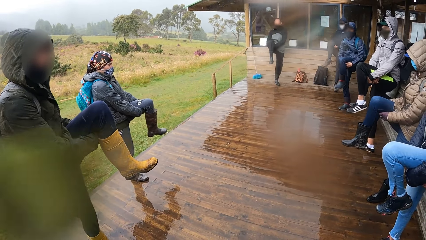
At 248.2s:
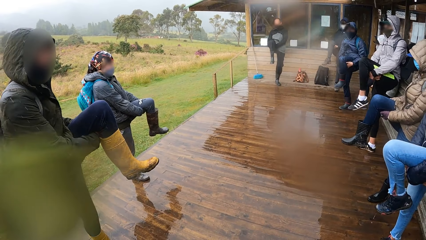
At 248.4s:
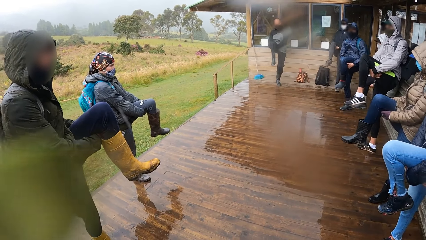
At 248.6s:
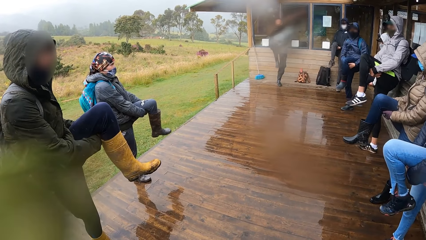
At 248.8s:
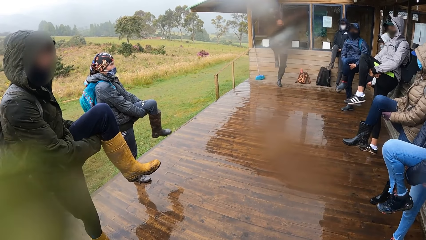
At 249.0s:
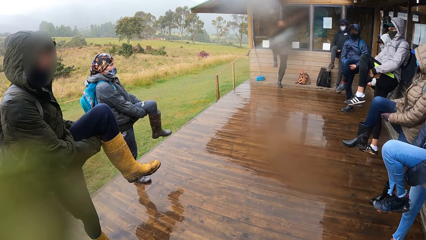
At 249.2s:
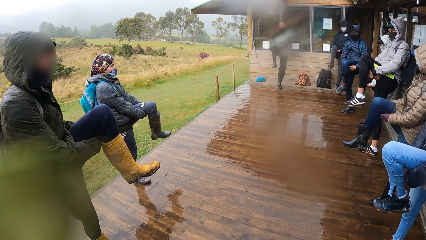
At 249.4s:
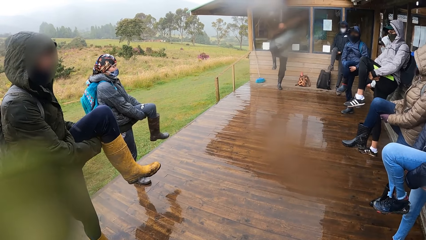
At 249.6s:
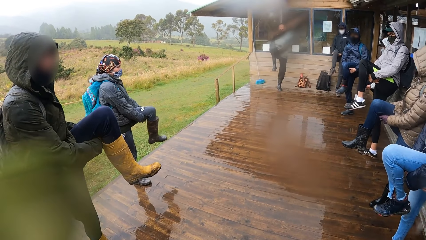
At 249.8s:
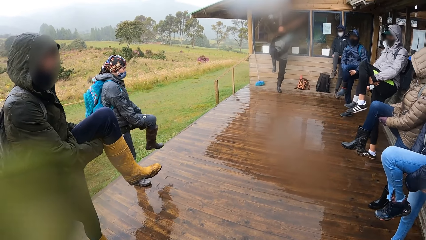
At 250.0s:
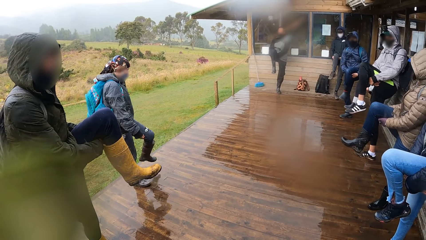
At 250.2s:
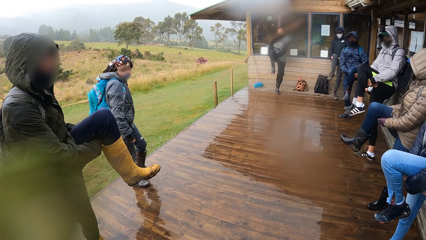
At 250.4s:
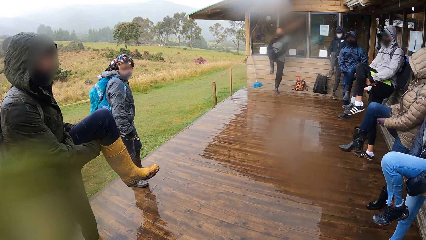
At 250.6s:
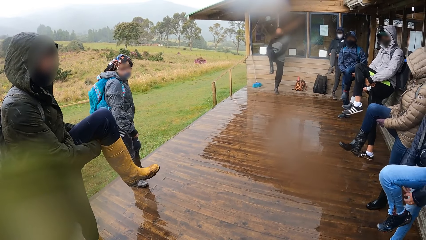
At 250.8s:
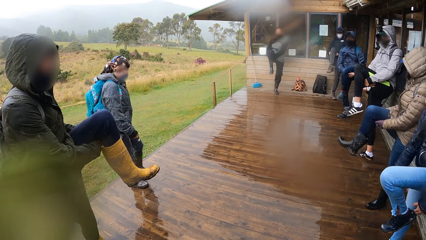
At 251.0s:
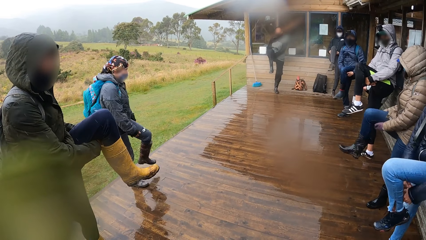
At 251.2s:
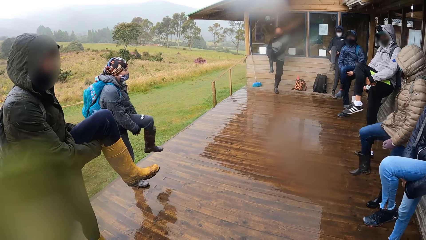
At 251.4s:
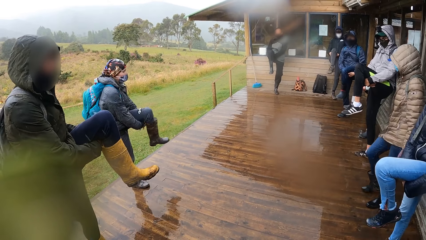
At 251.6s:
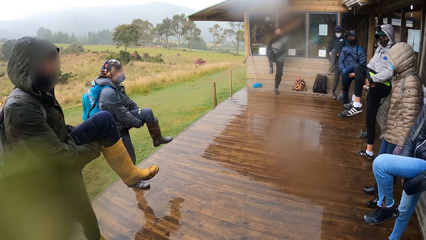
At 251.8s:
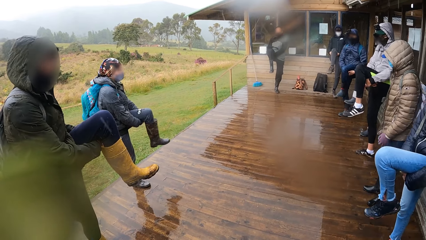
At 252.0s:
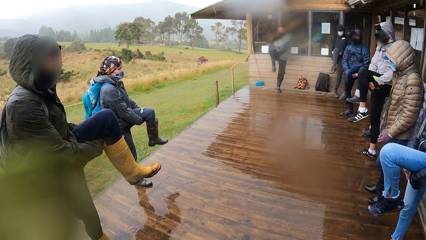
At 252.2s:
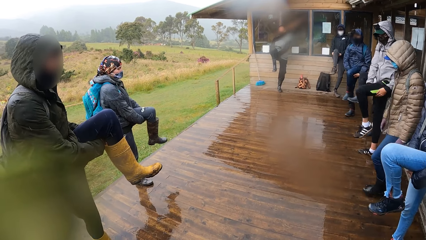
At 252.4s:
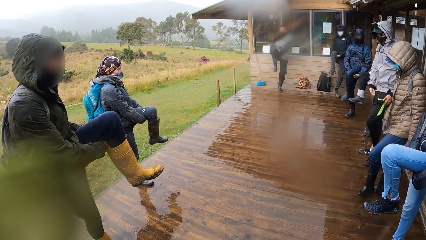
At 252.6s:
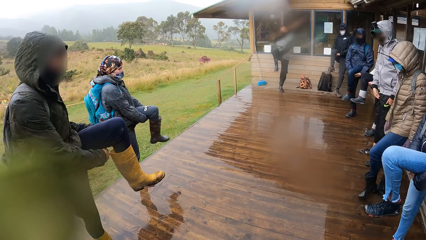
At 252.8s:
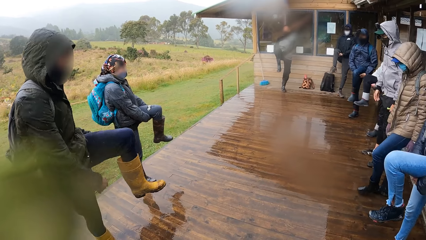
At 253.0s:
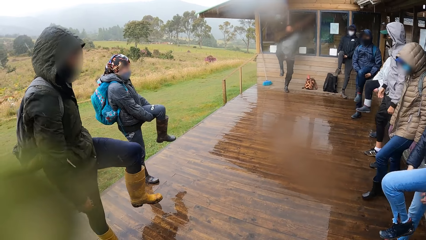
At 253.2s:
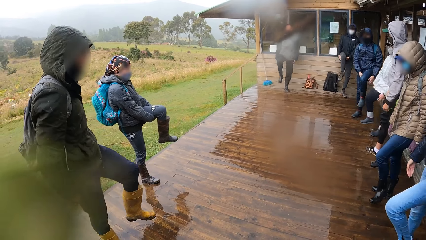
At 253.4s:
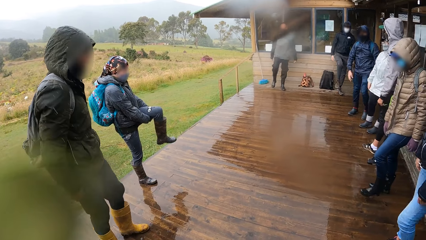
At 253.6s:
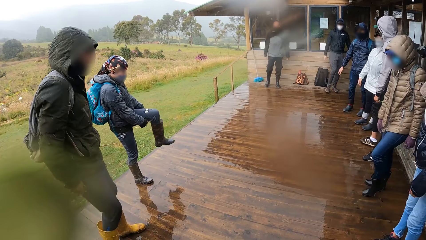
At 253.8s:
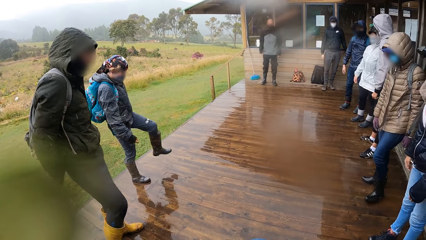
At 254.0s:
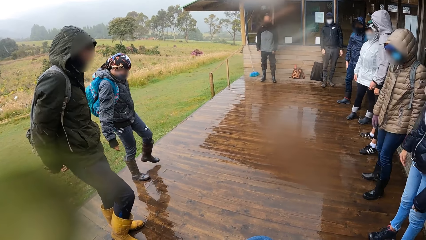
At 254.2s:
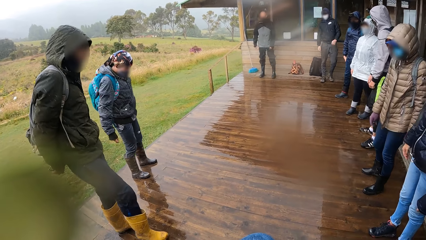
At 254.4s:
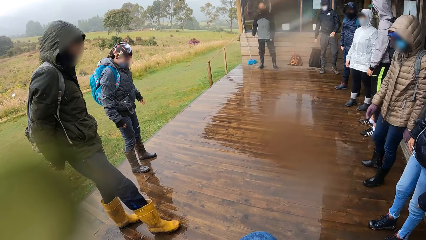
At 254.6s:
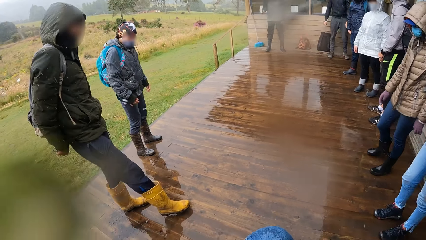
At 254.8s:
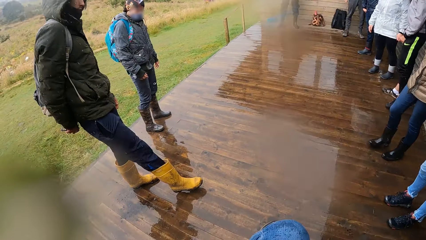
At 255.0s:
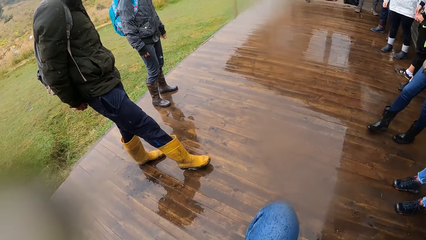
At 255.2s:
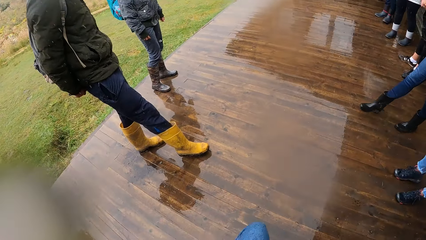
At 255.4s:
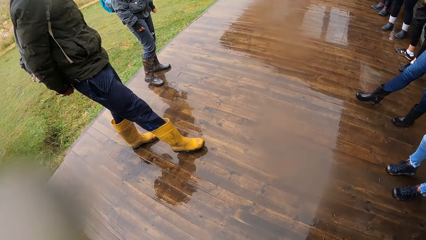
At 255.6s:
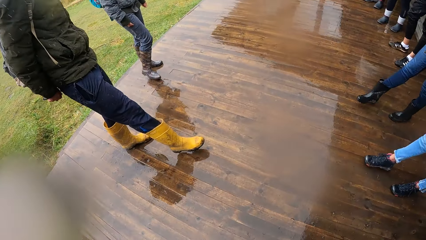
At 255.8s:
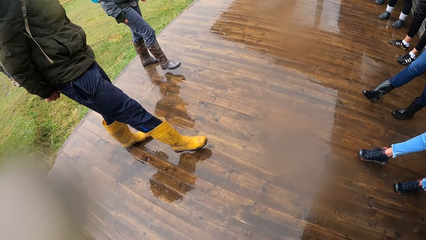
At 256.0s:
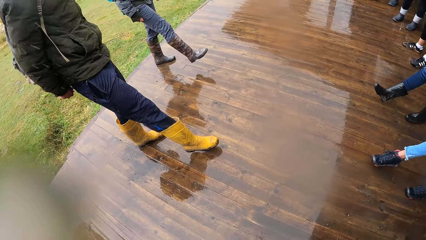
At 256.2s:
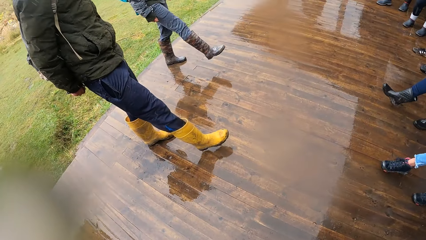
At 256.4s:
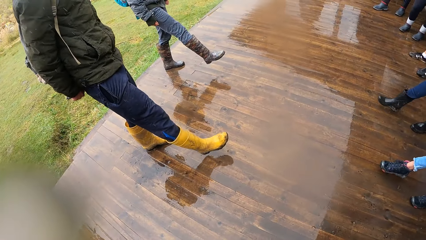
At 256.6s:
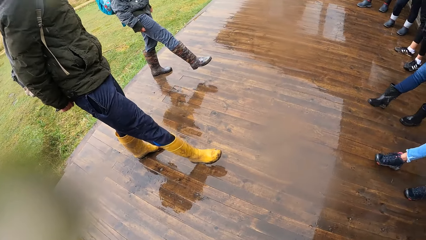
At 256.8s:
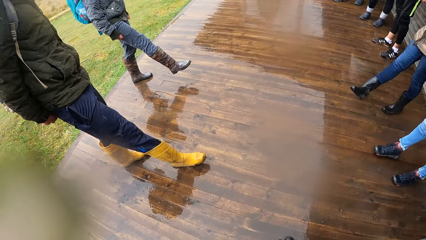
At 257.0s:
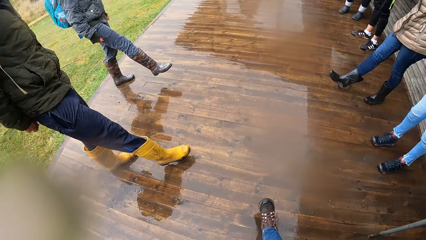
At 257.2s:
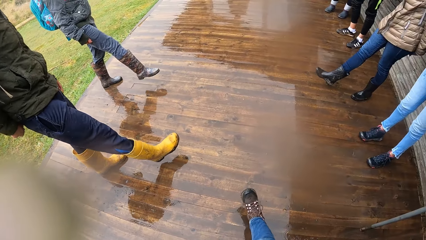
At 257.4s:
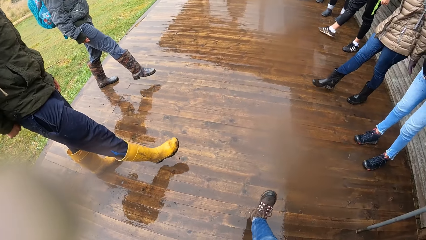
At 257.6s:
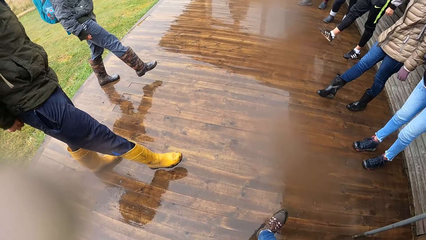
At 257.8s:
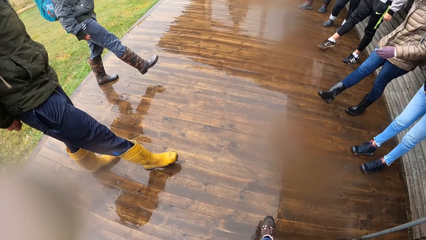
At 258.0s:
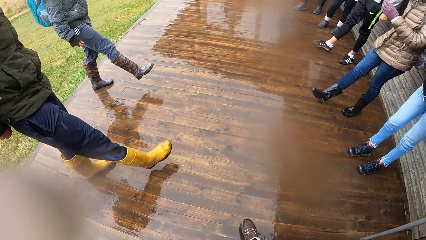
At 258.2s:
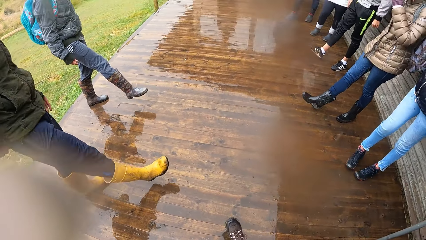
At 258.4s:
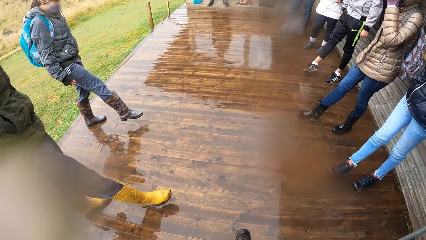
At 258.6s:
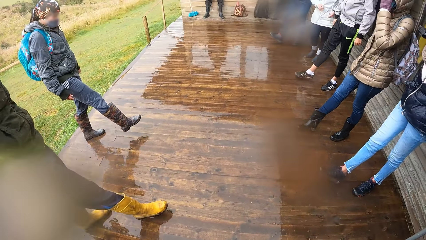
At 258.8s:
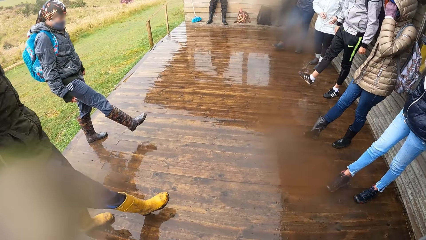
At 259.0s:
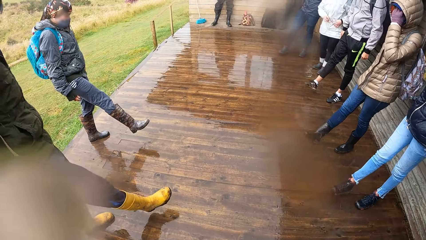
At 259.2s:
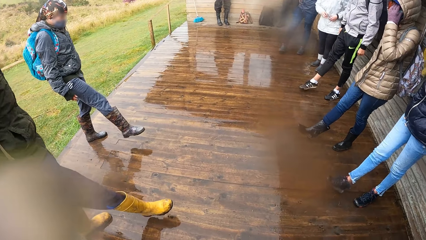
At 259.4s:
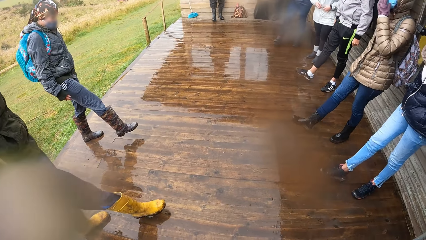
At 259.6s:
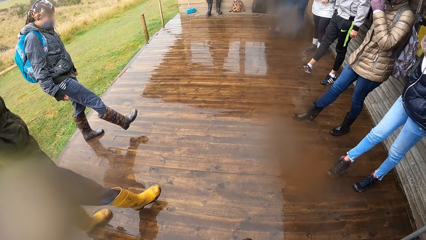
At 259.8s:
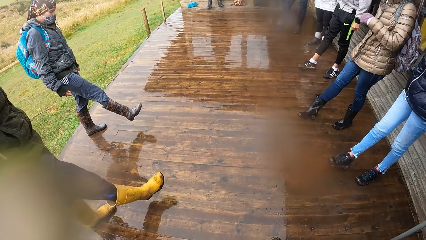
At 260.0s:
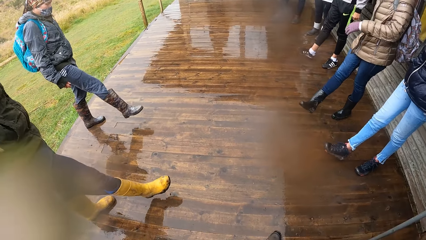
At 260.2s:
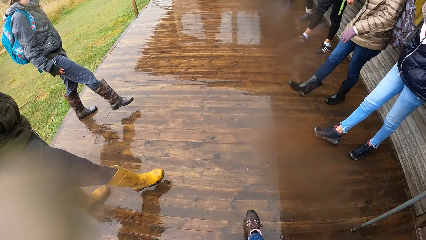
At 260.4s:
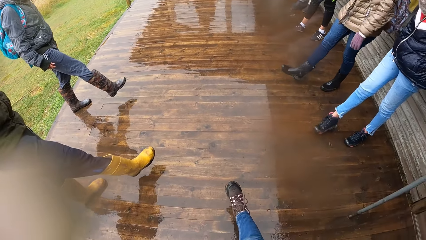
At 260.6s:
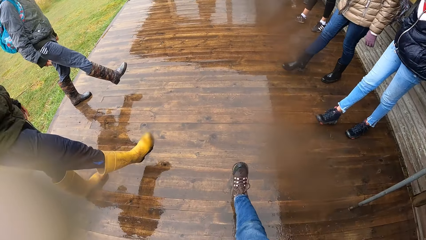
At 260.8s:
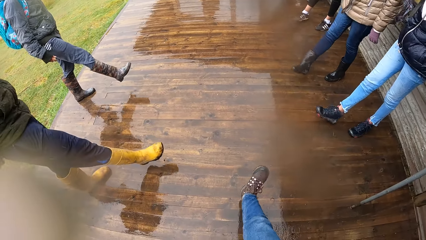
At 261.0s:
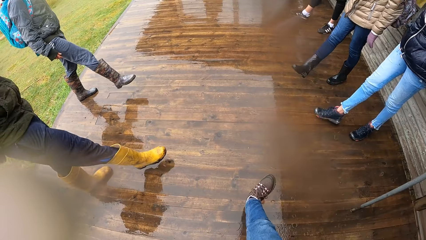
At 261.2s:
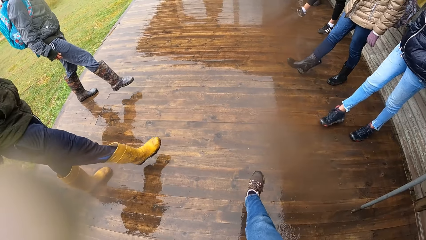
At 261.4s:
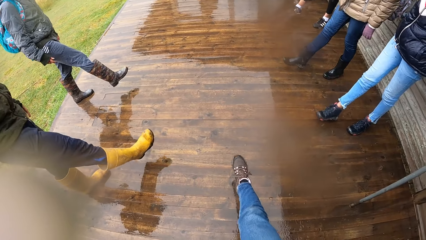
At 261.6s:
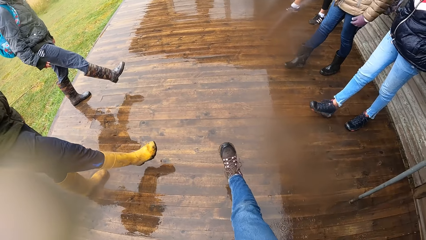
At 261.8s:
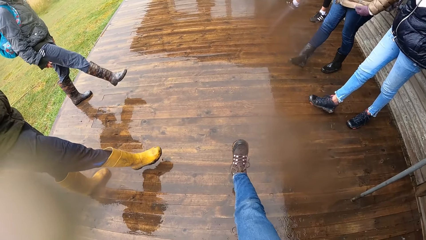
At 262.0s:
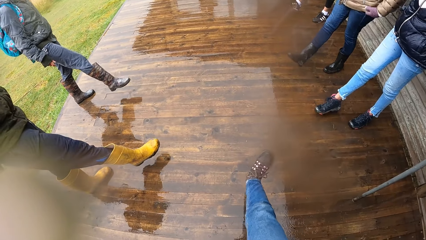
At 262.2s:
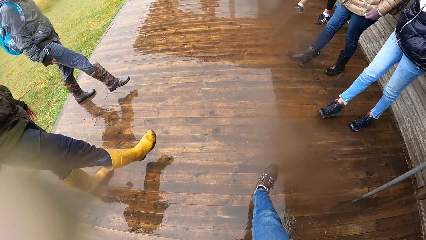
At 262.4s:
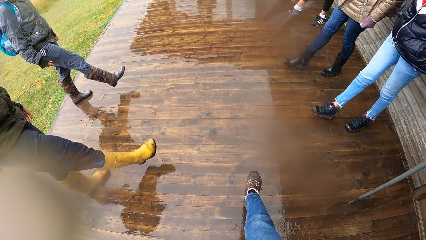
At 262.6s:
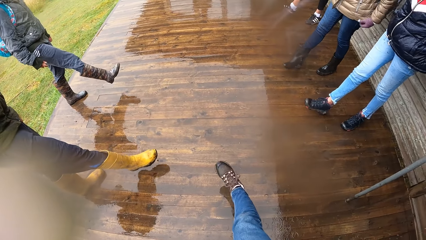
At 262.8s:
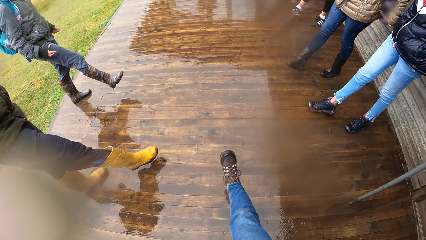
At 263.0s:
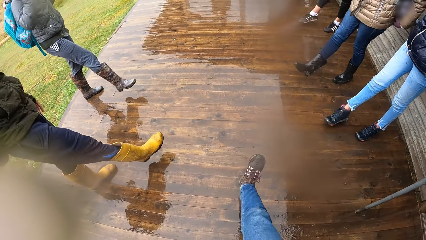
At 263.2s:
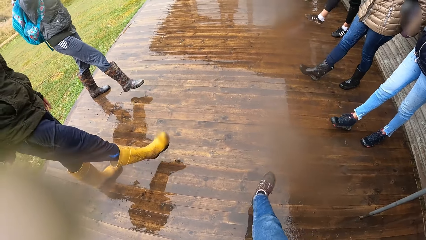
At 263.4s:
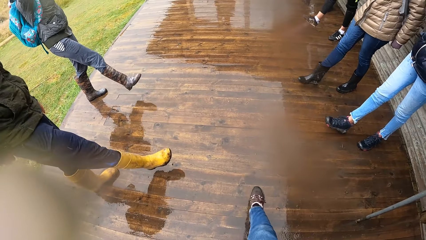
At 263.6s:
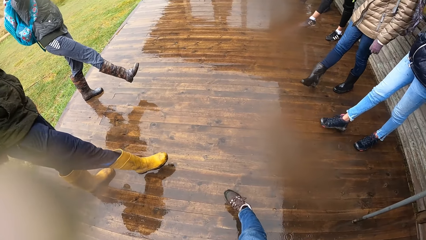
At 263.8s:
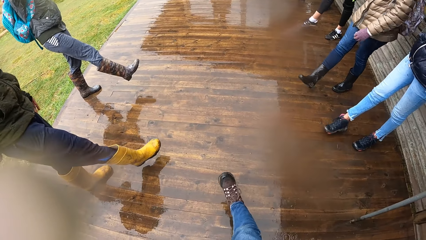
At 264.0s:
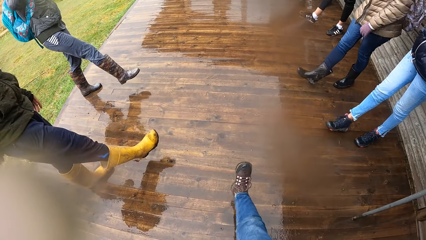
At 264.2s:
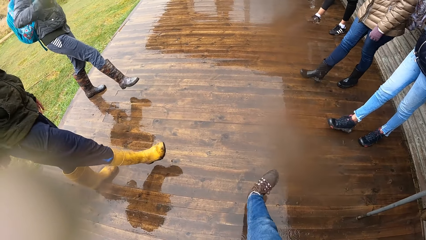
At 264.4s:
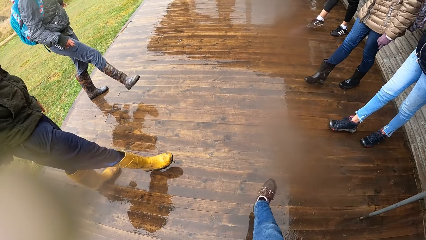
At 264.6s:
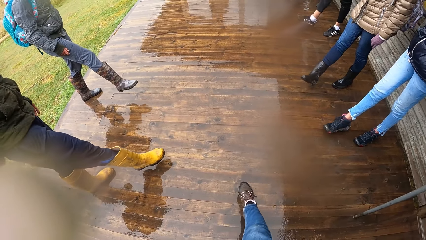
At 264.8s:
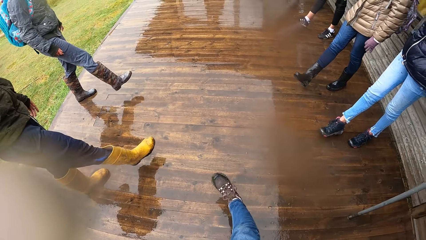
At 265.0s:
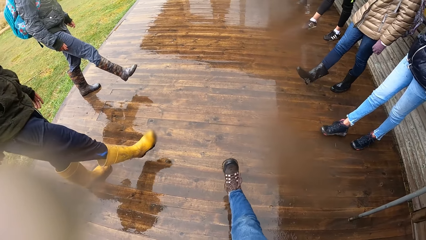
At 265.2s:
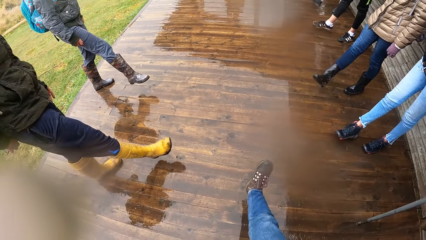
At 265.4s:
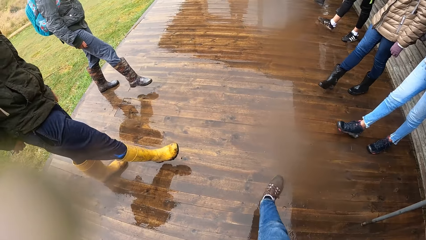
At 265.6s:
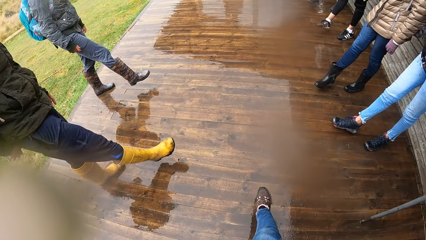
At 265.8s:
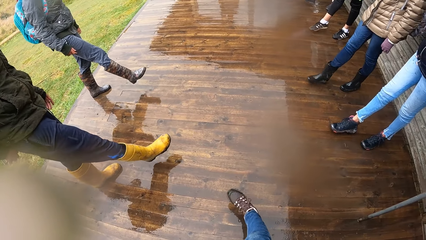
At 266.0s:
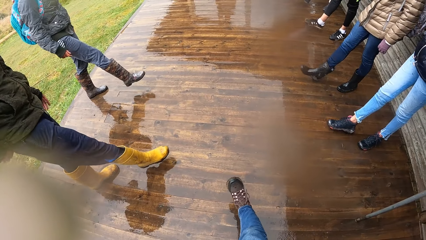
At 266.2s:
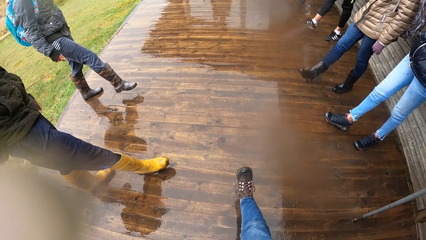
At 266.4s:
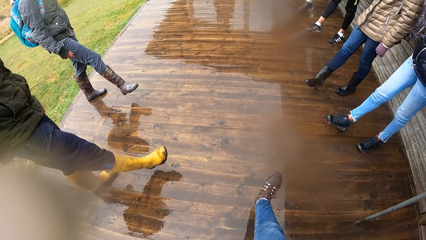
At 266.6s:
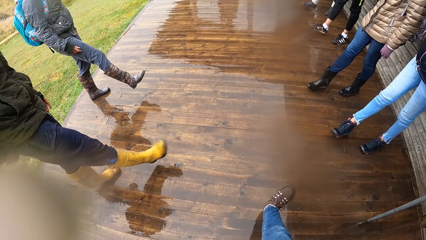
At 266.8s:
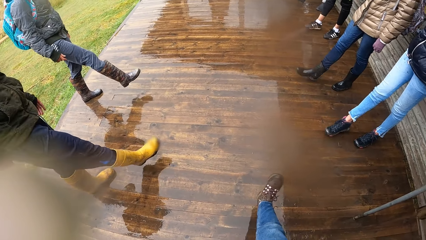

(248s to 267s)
A man puts his leg on the floor, lifts his leg and holds his leg with both hands. Another man puts his leg on the floor. The first man puts his leg on the floor. The other man stretches his feet. The camera wearer and the group of people twist their right legs. He stretches his feet. The first man stretches his feet.
